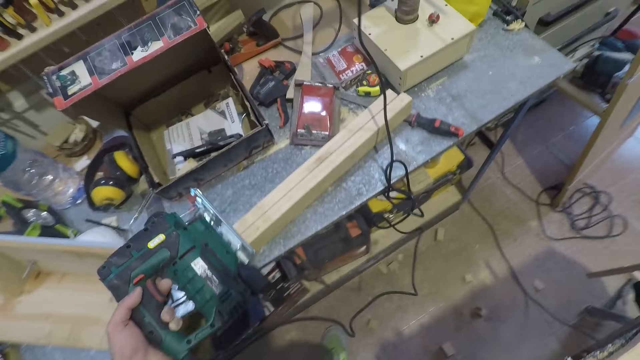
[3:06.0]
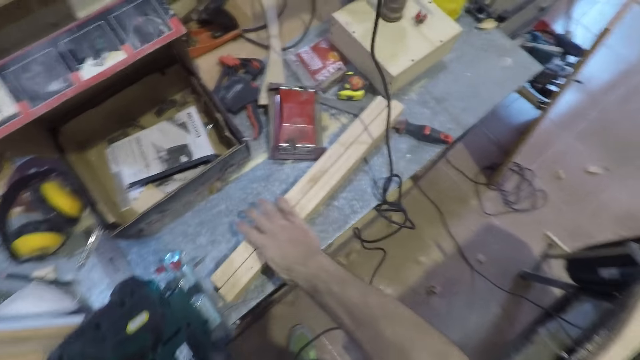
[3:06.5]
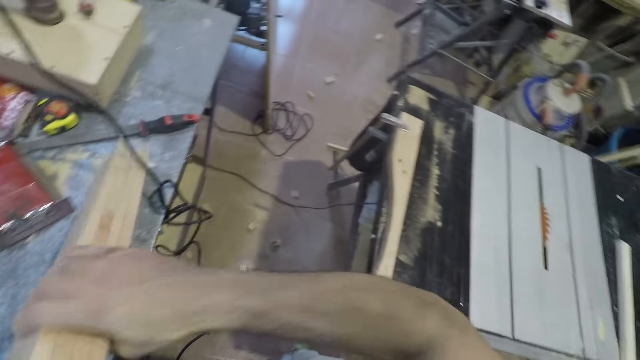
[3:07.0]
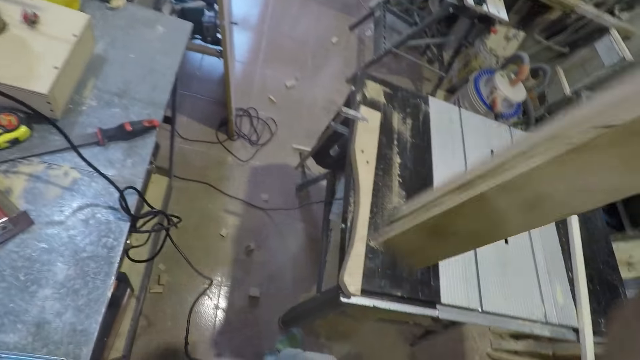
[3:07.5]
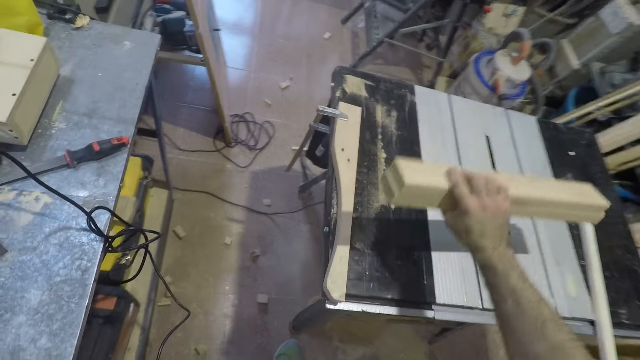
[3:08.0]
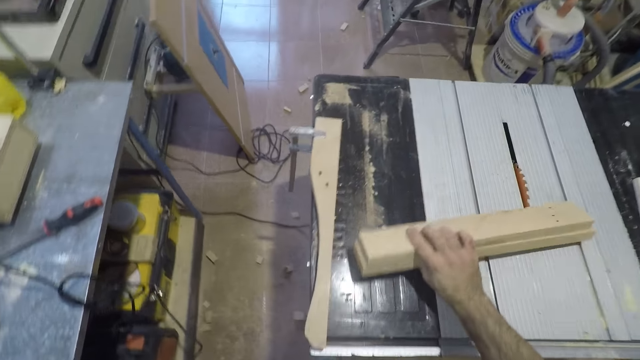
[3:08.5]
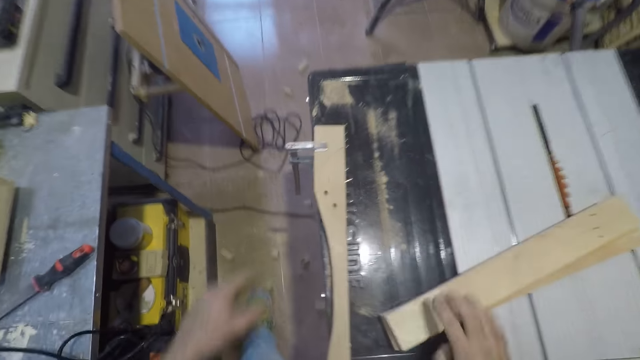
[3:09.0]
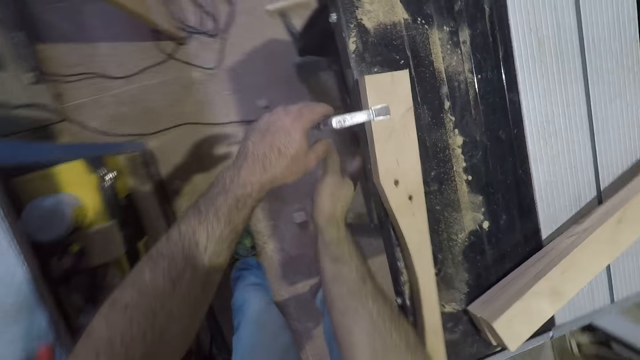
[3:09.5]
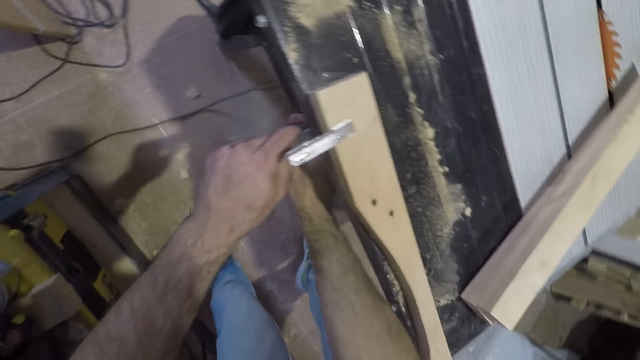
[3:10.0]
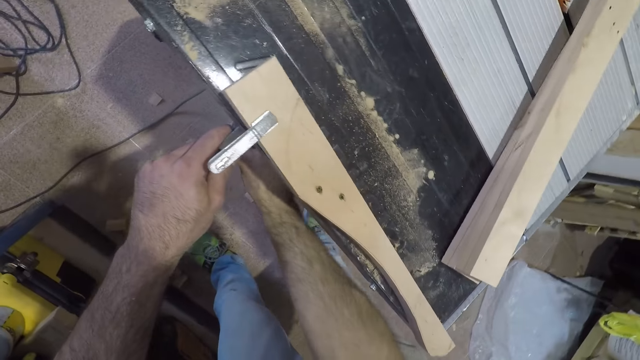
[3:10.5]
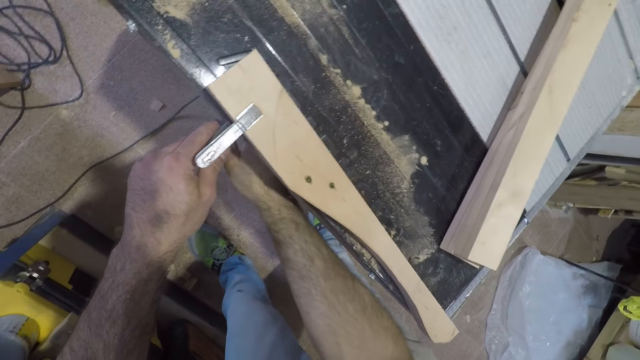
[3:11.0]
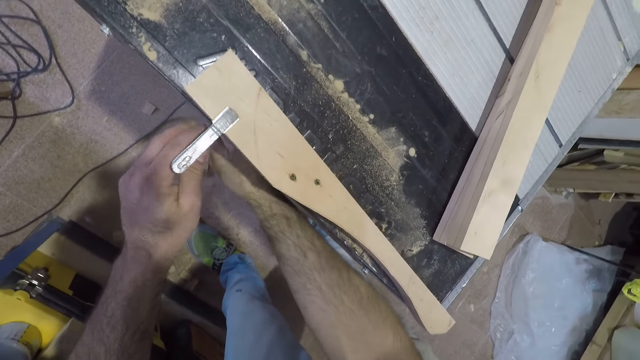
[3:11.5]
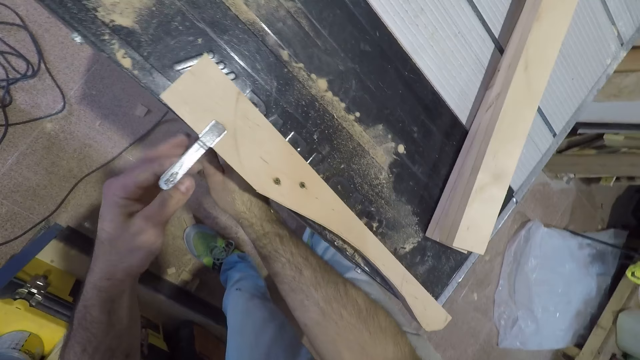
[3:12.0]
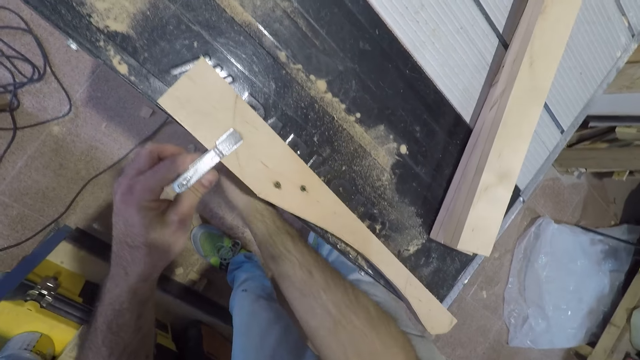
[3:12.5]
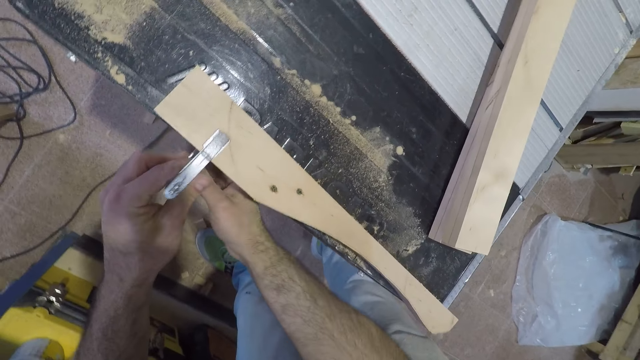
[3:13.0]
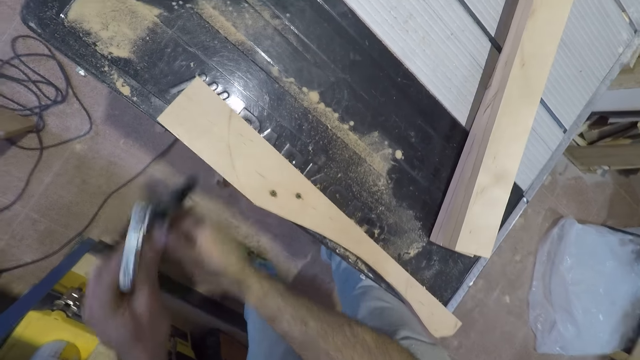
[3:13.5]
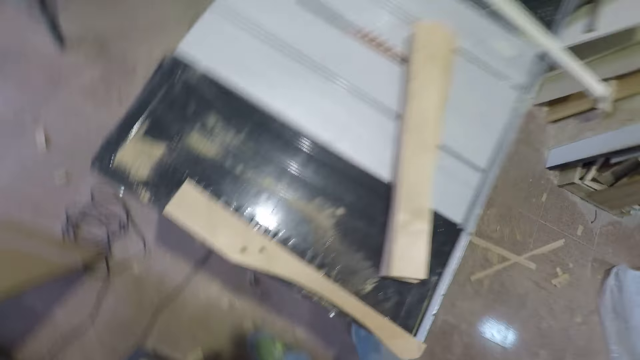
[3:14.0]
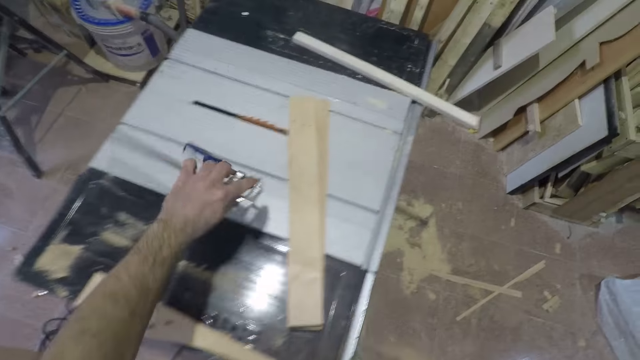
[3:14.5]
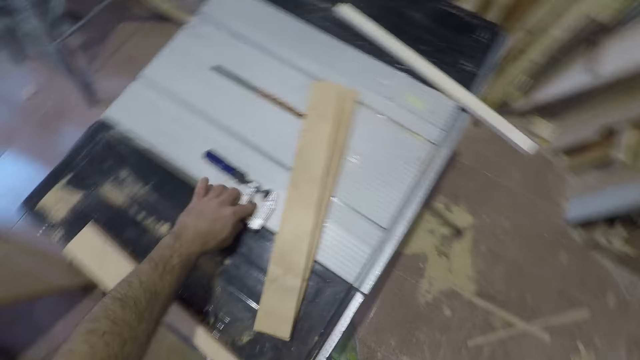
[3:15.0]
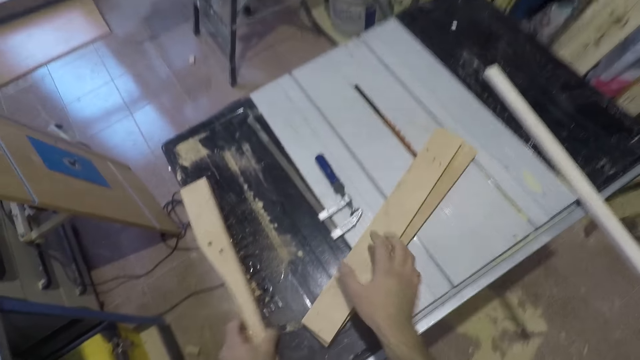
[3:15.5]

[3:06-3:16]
The camera wearer puts the jigsaw on the table. They pick up a wood from the tool table. They drop the wood on the work bench. They unscrew the G clamp from the work bench. They remove the clamp from the wood. They drop the G clamp on the work bench.

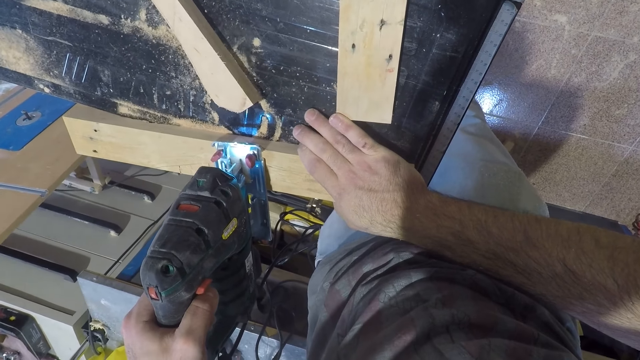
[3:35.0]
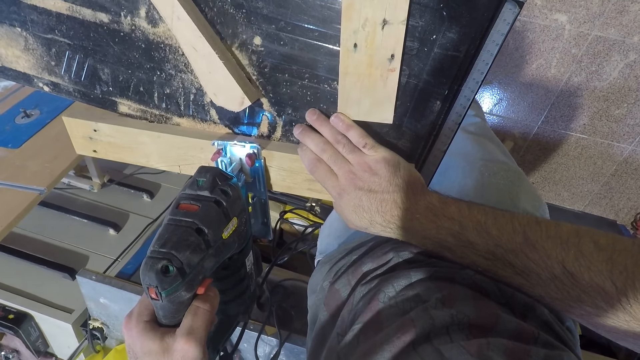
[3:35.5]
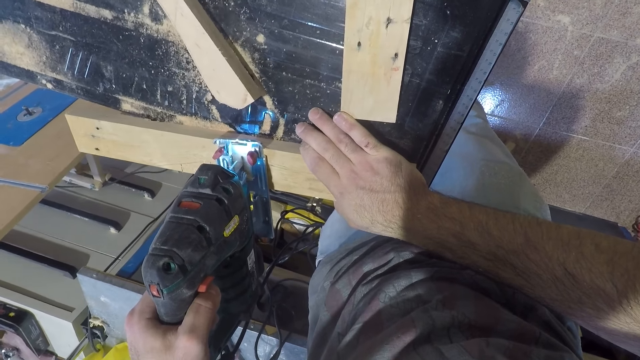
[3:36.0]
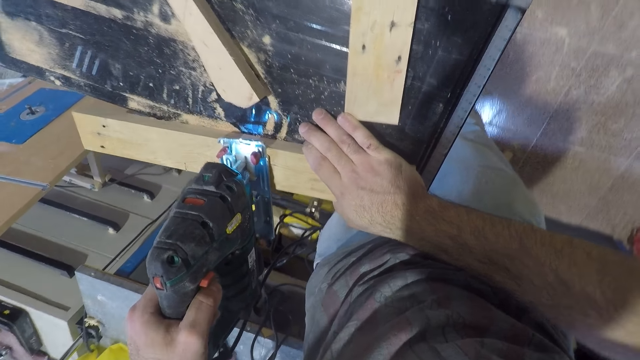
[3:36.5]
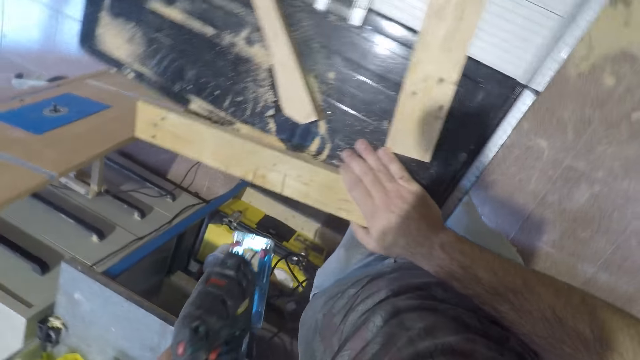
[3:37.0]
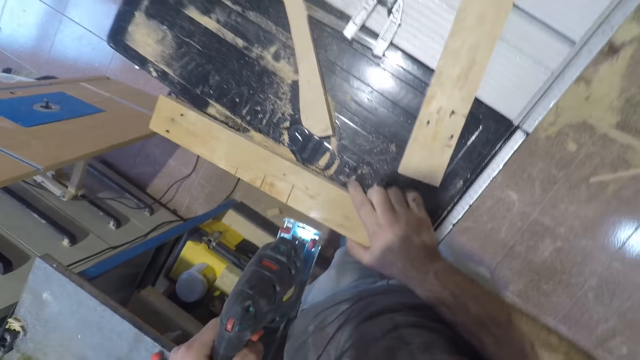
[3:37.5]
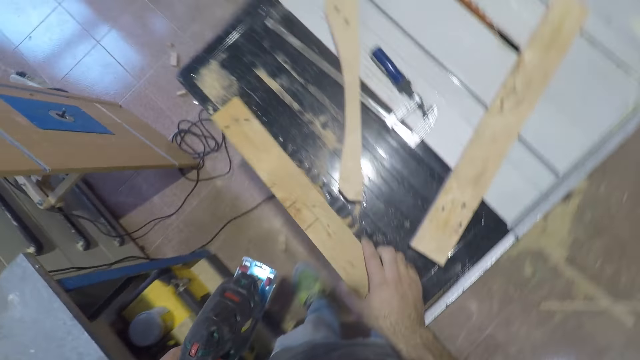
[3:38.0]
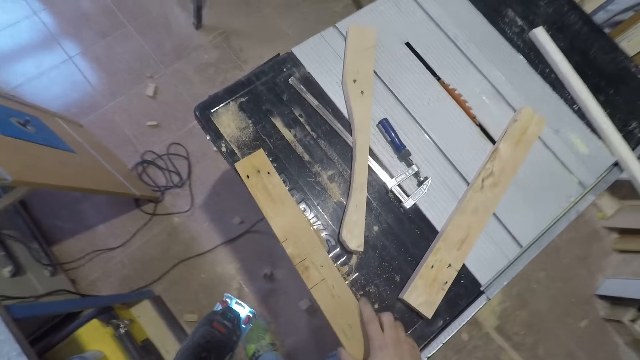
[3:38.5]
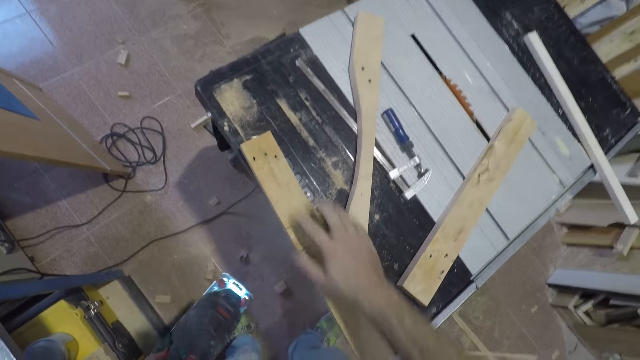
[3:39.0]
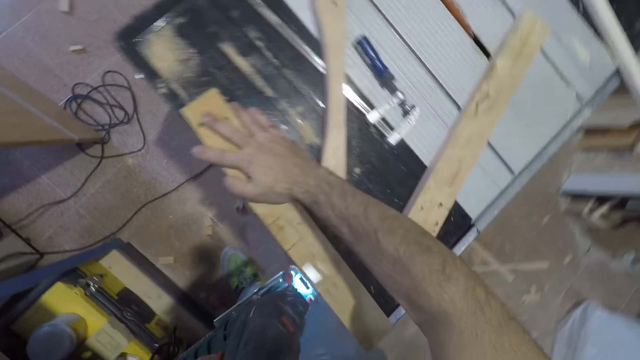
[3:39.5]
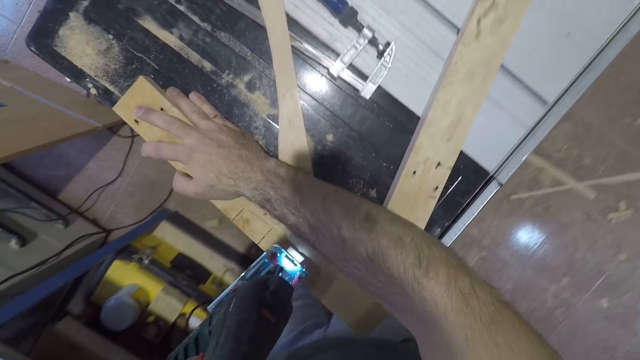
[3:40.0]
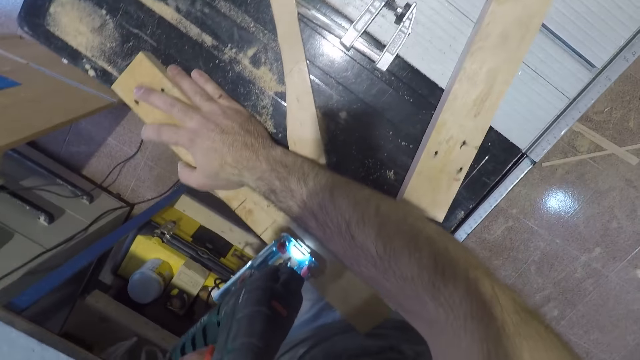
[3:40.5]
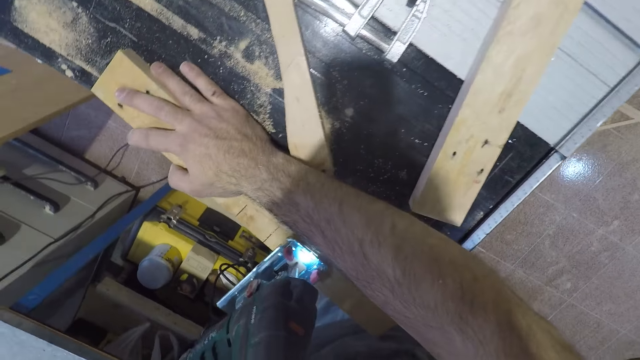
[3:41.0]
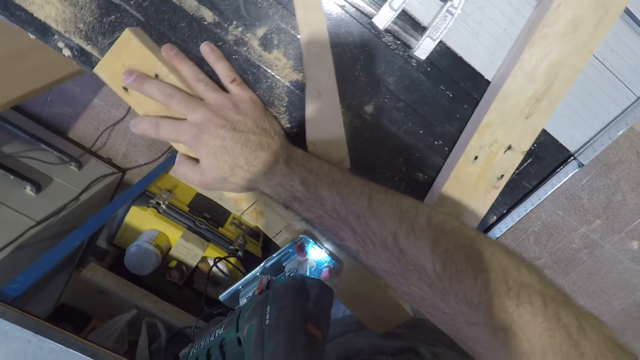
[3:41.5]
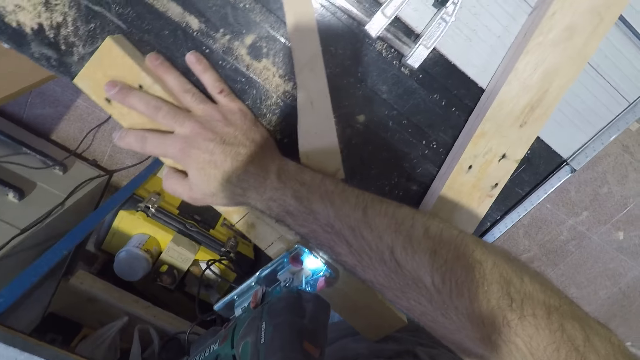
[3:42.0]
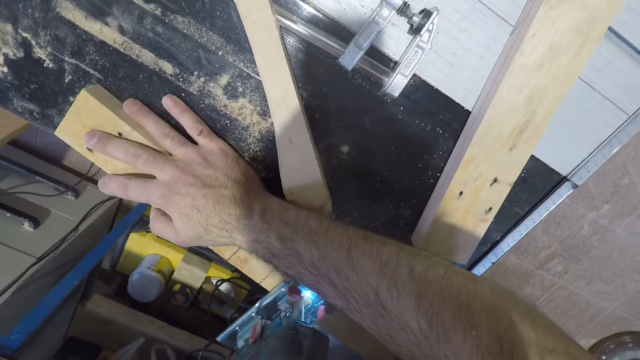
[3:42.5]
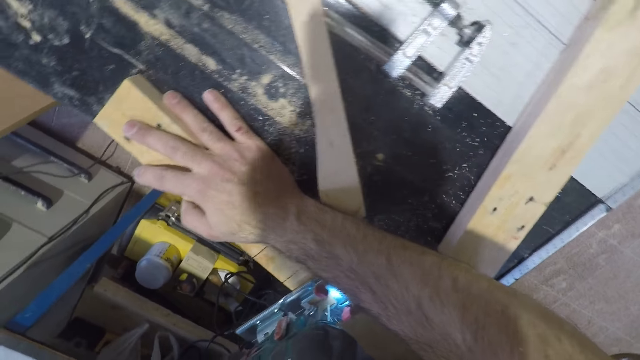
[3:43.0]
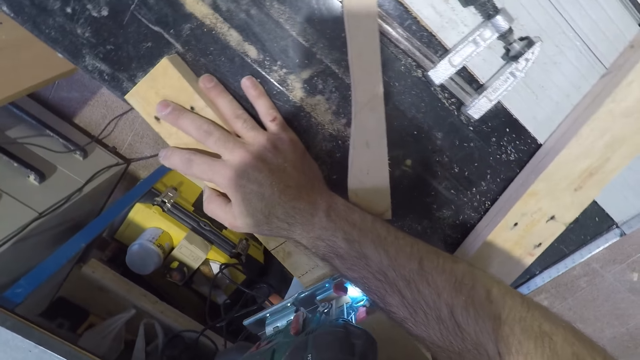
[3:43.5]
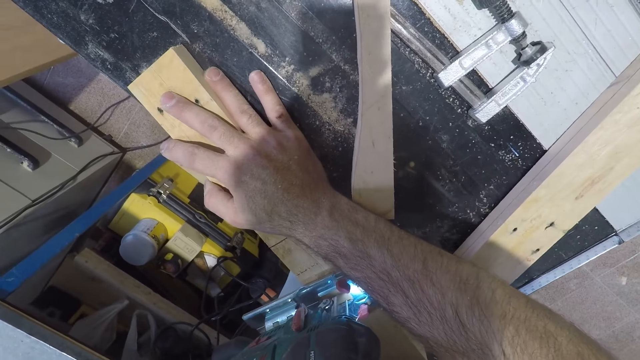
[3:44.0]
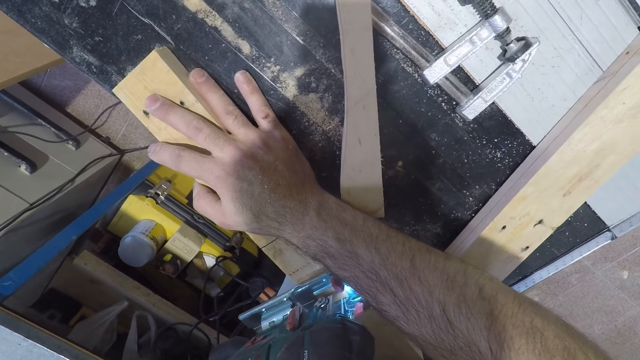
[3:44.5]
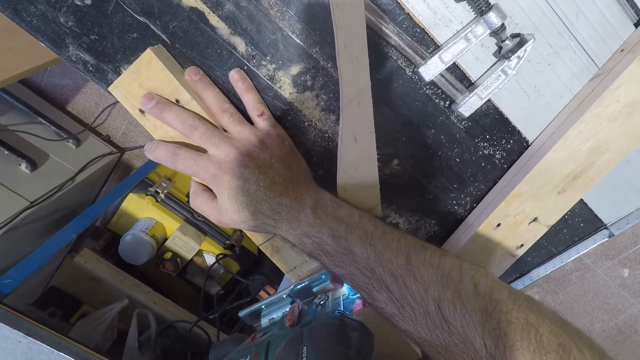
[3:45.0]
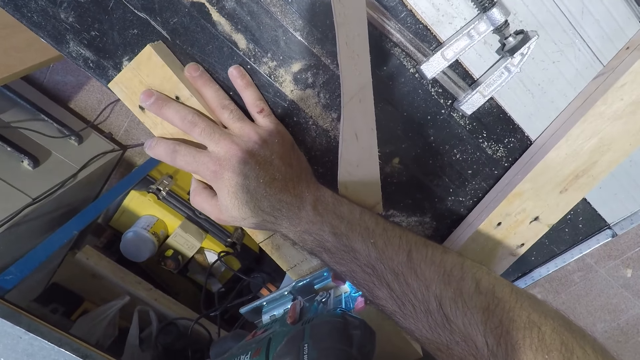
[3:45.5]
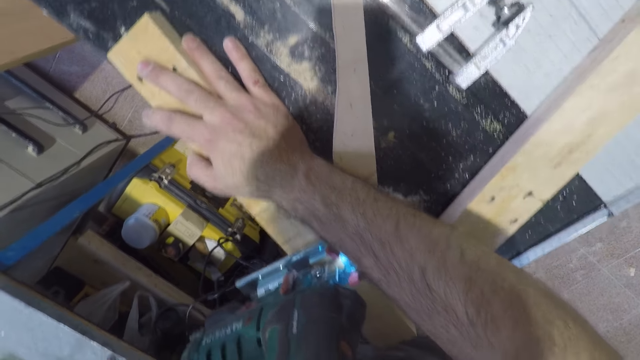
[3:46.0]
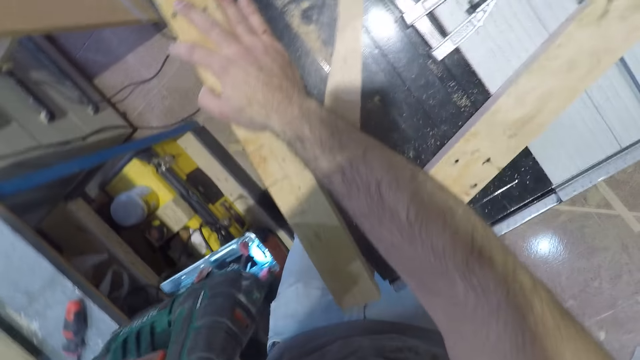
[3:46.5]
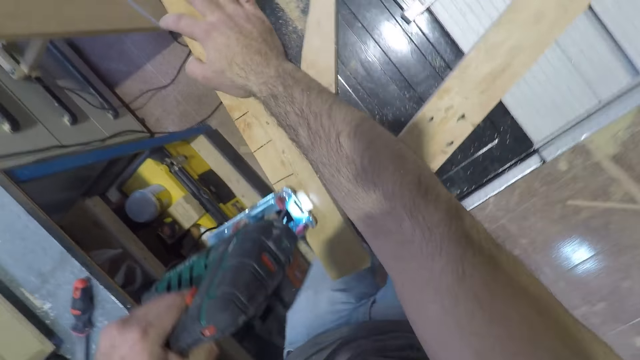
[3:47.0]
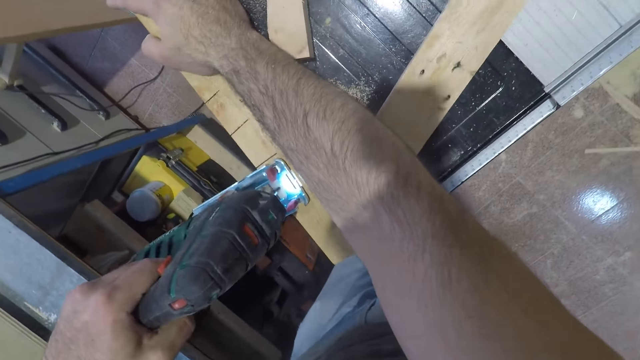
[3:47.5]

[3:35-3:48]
The camera wearer stops cutting the wood with the jigsaw. He holds the wood down on the table with his hand. He cuts the wood with the jigsaw. He stops cutting the wood with the jigsaw.
